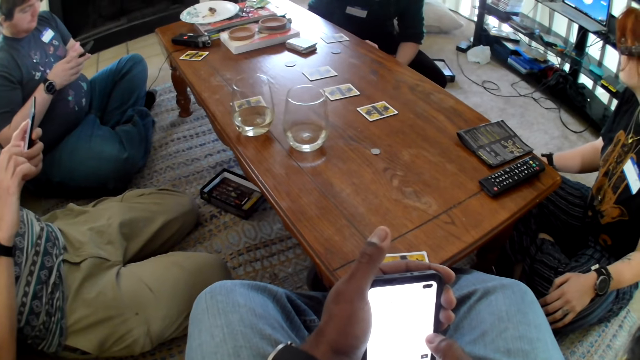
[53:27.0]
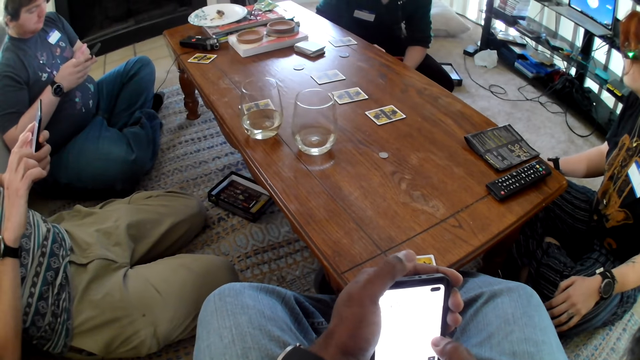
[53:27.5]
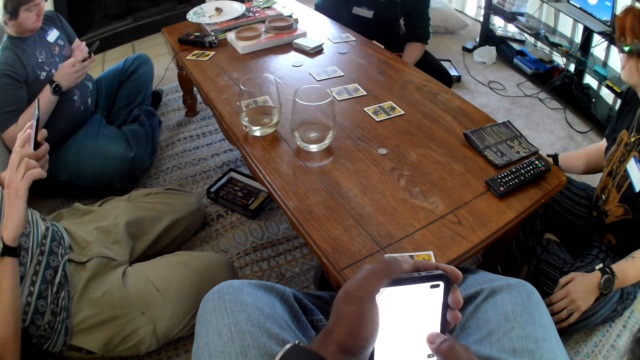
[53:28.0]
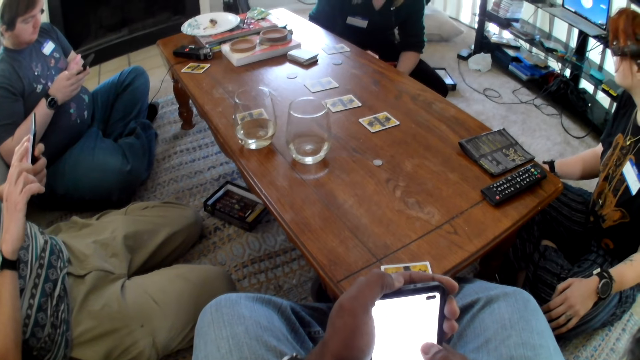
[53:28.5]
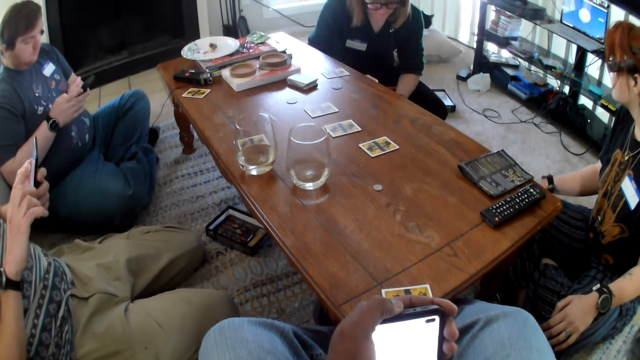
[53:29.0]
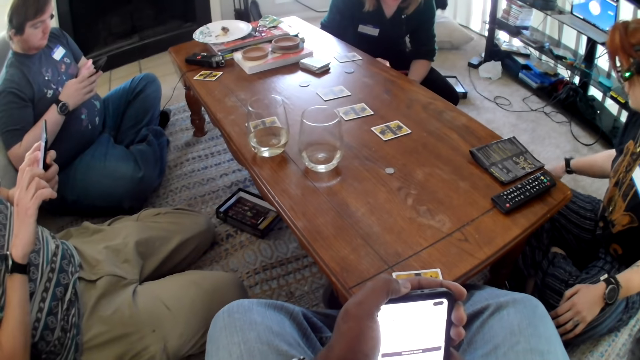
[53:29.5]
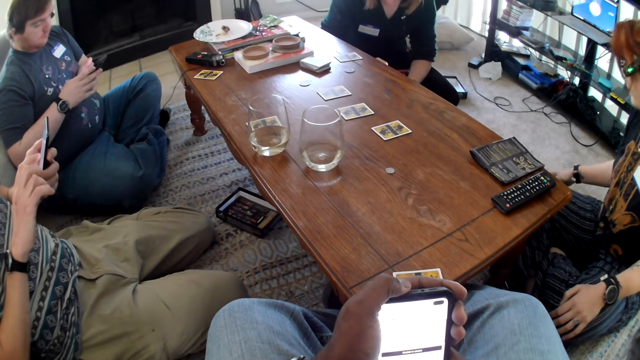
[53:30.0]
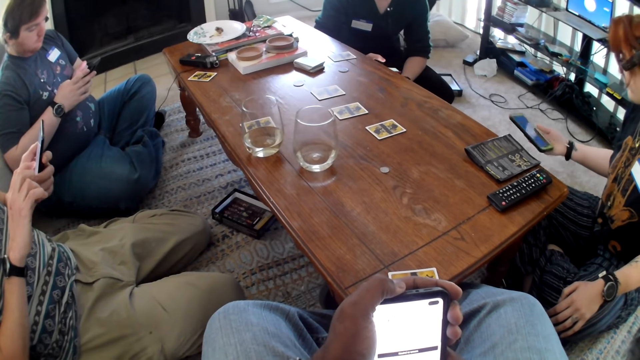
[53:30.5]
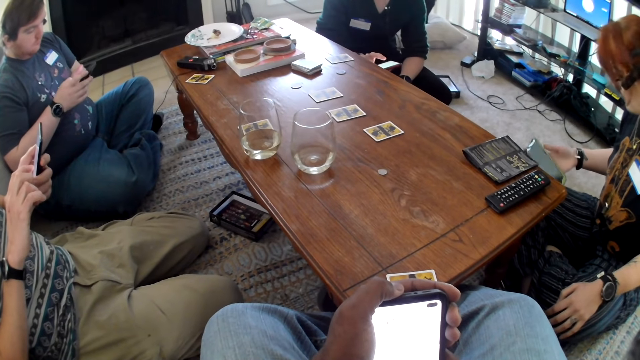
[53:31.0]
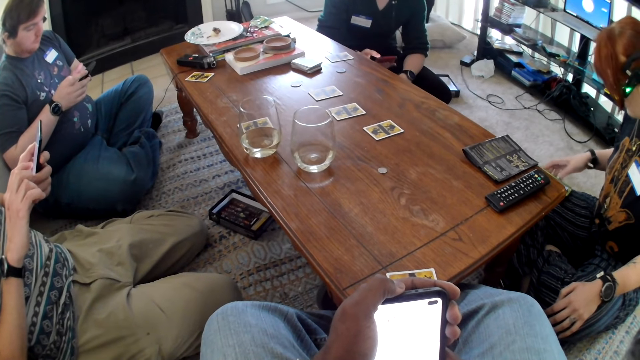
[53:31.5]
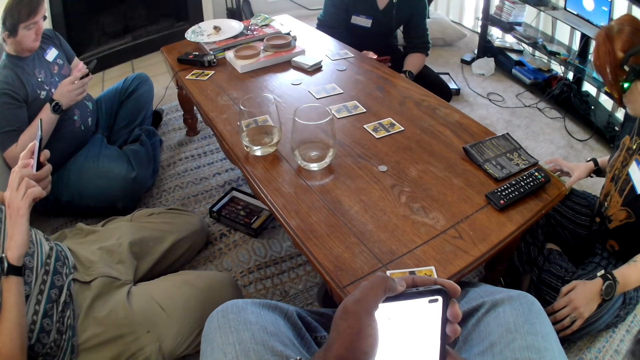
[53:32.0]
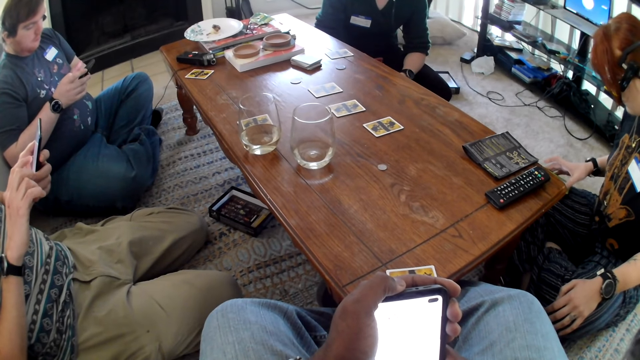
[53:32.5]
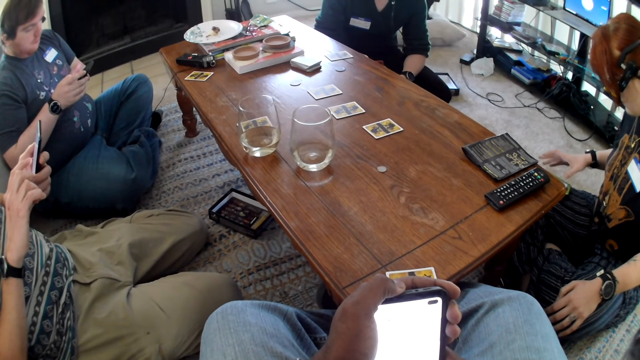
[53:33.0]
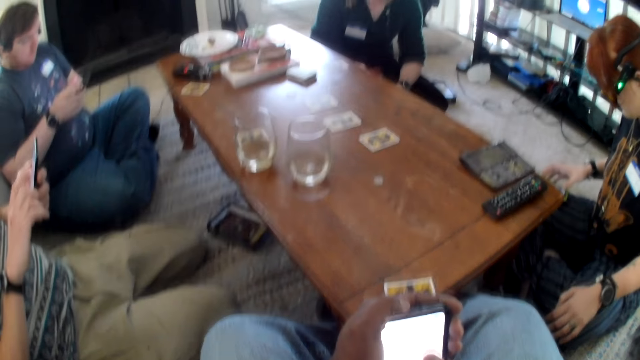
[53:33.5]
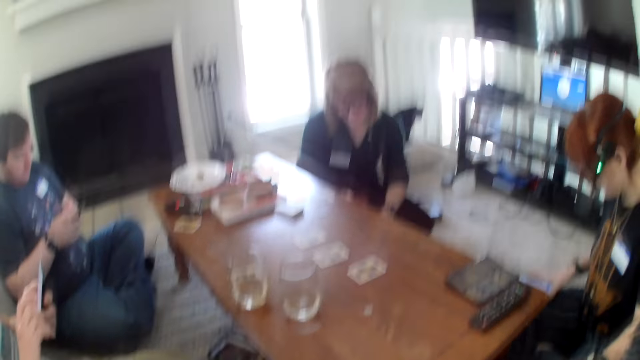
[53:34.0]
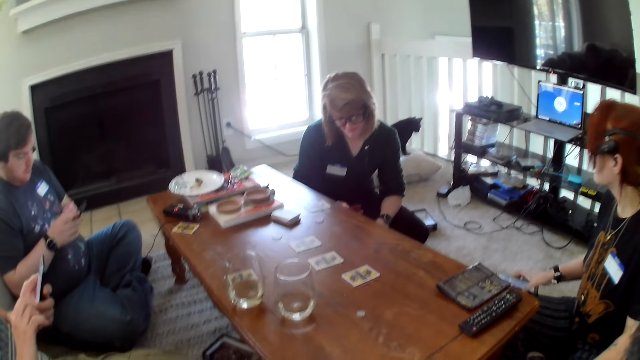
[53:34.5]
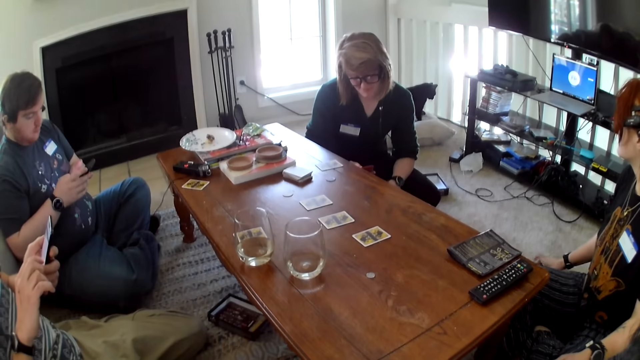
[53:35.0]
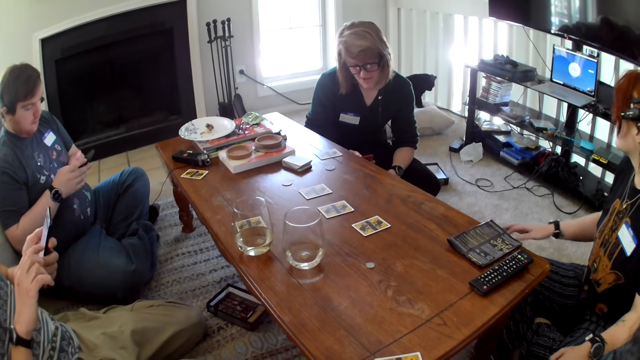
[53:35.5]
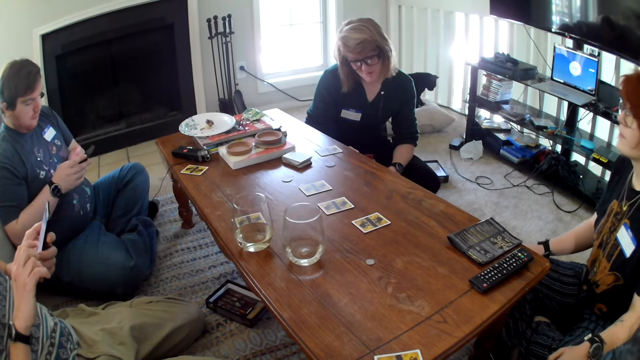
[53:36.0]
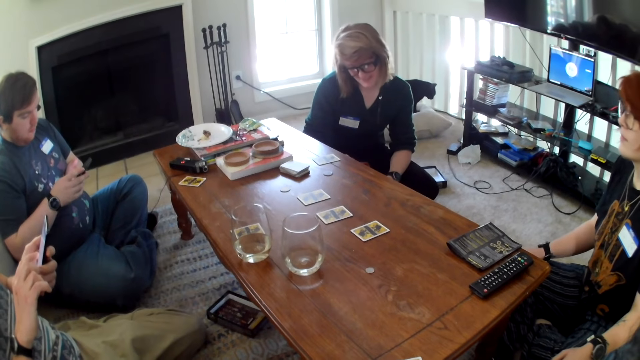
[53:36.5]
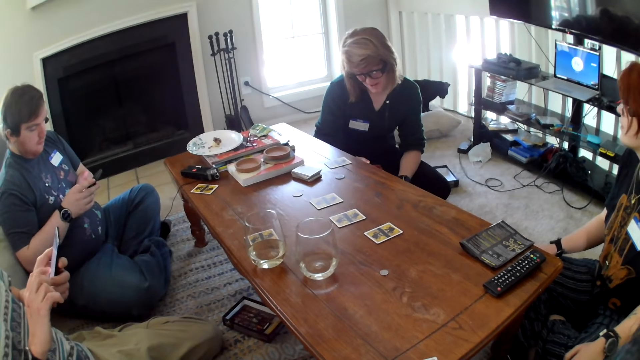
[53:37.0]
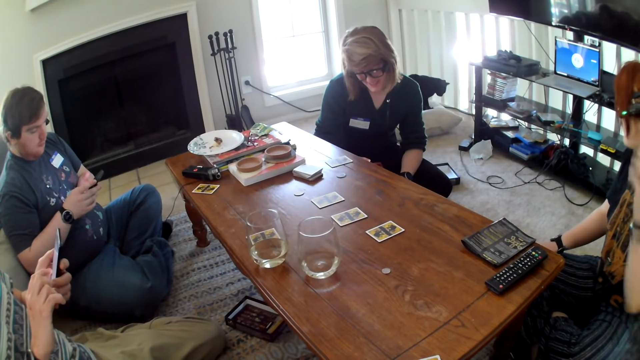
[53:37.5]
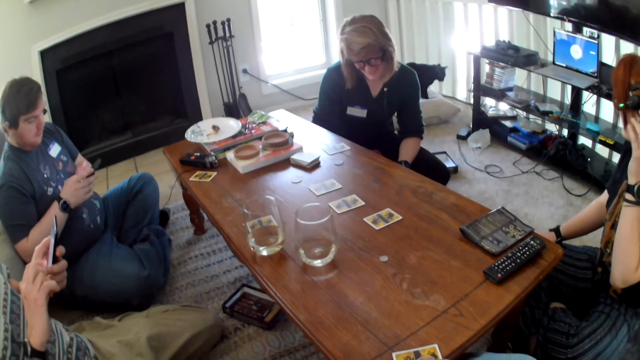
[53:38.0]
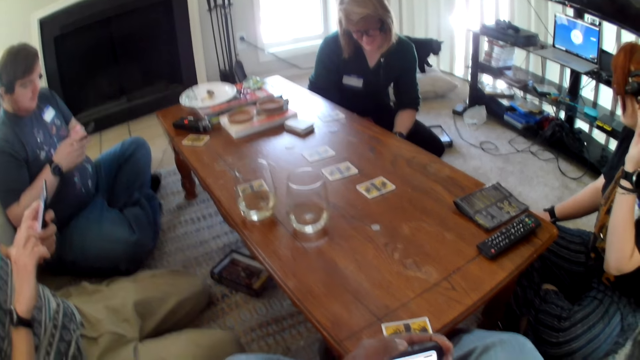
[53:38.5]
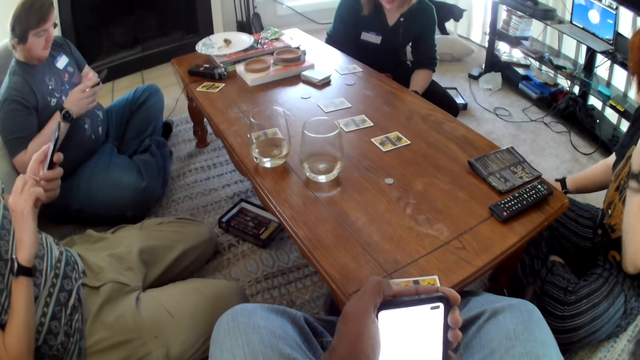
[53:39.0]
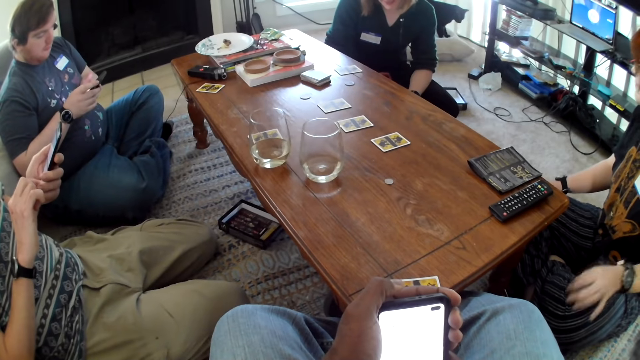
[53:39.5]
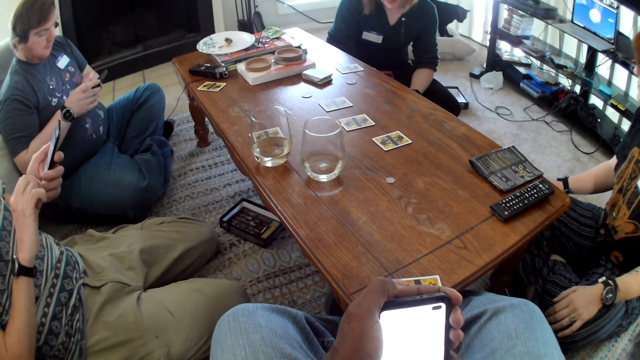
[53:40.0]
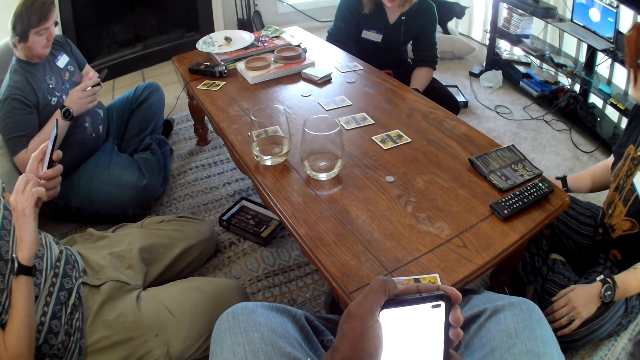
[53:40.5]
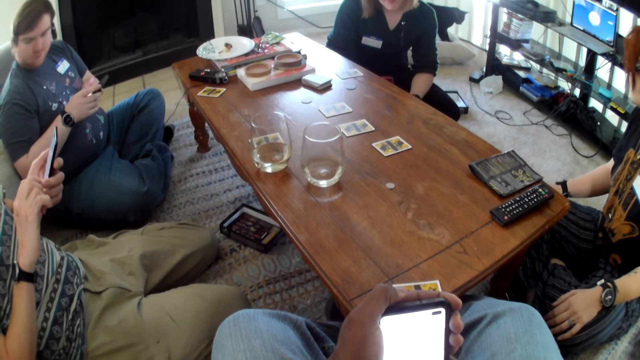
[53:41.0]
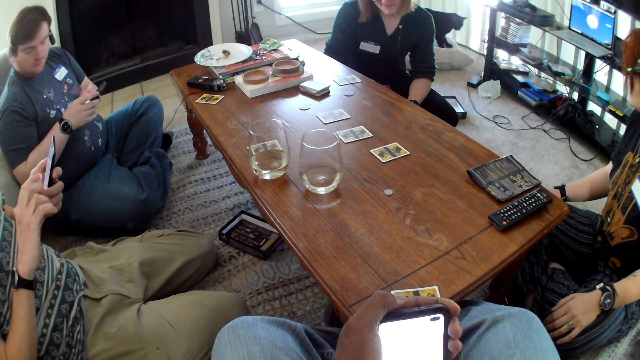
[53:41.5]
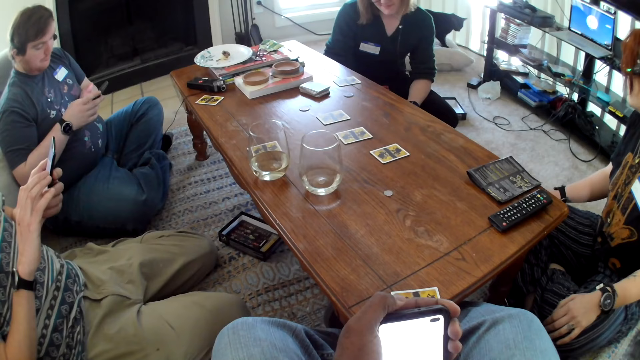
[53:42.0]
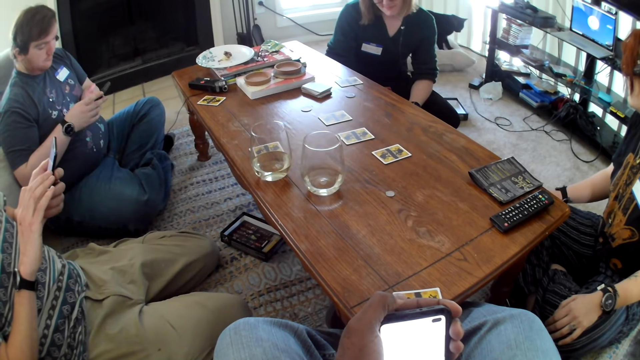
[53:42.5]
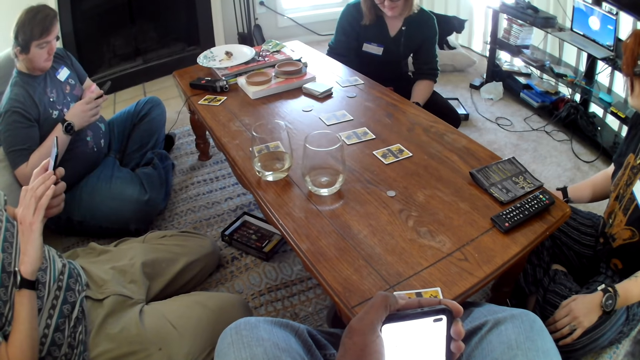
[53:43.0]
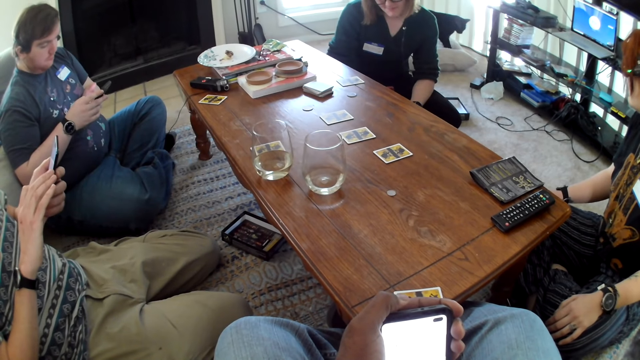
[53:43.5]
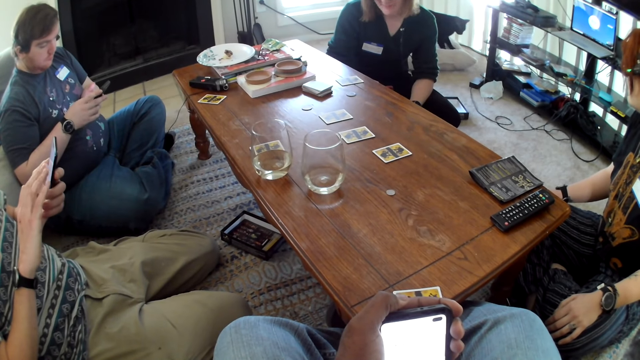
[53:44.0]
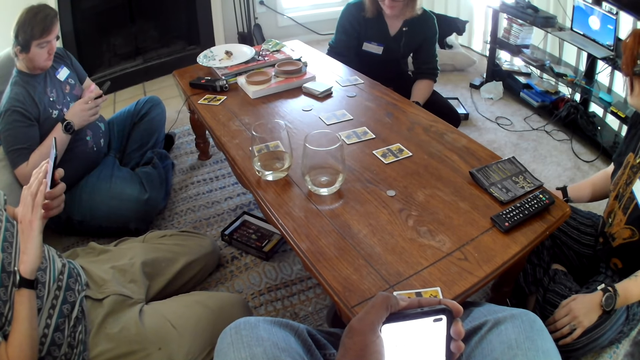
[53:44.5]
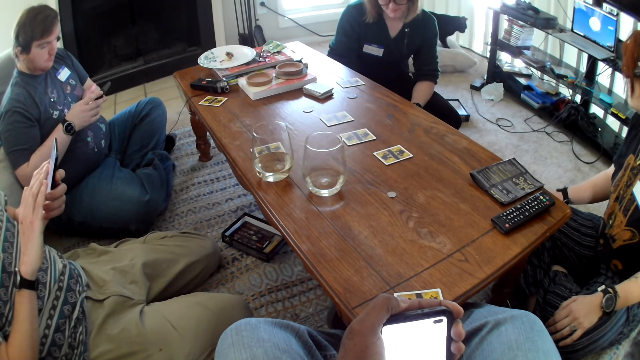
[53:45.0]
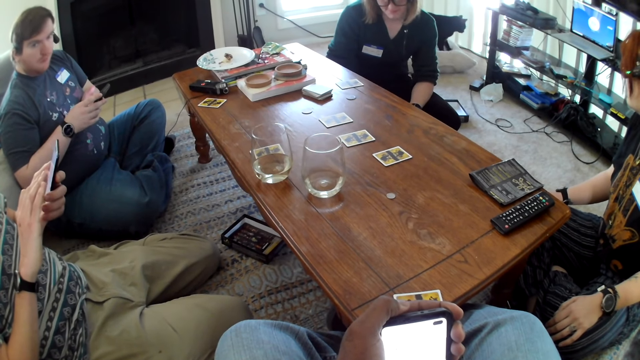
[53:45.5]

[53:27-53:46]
A person picks up a phone, uses the phone and places down the phone. The camera wearer uses the phone.

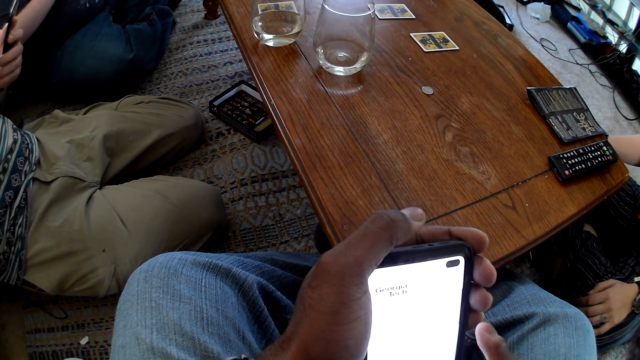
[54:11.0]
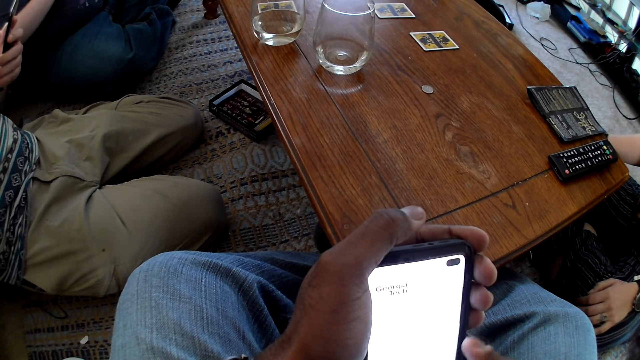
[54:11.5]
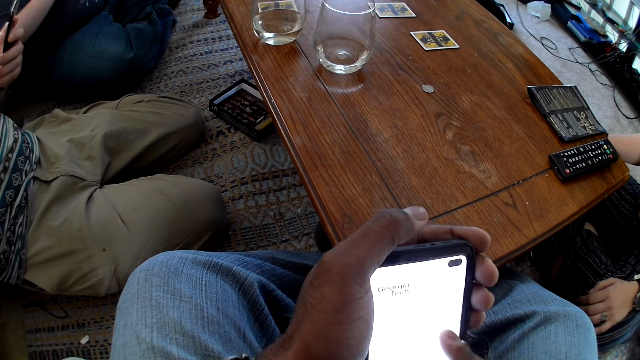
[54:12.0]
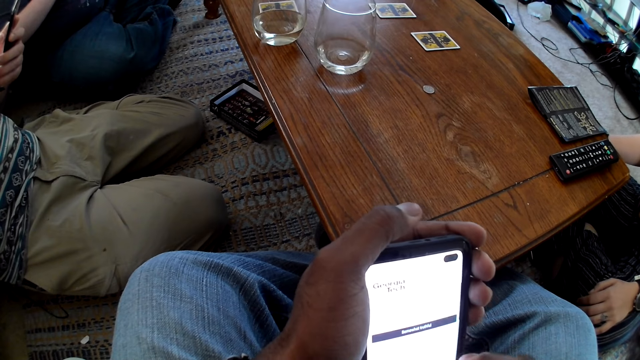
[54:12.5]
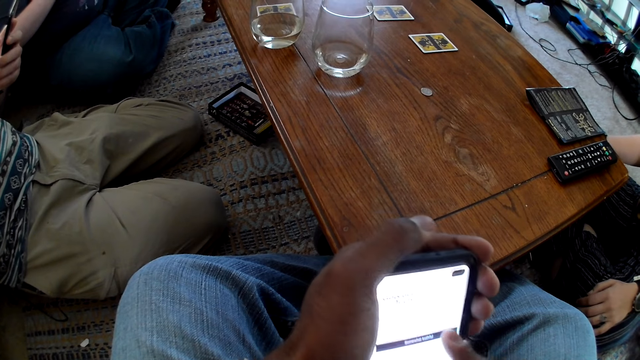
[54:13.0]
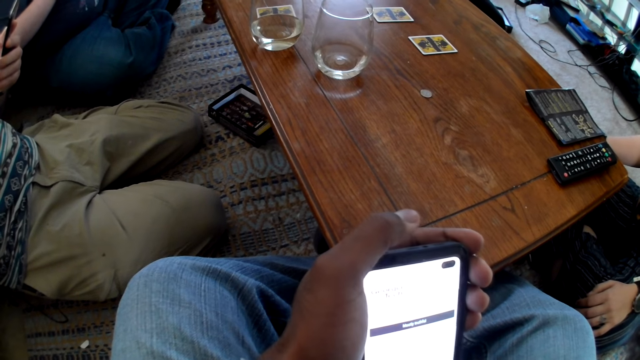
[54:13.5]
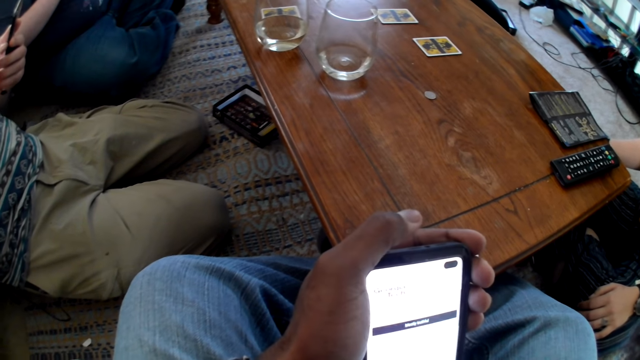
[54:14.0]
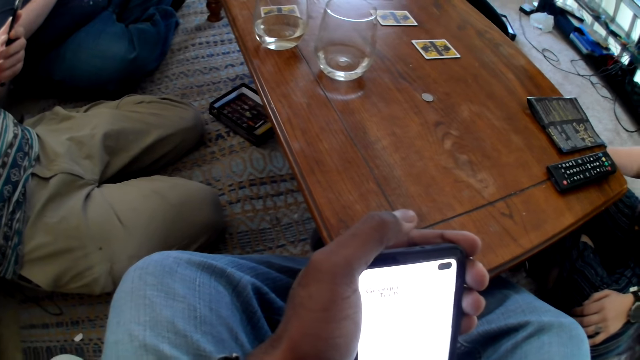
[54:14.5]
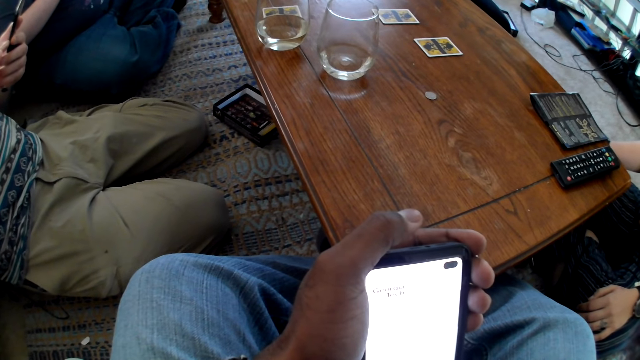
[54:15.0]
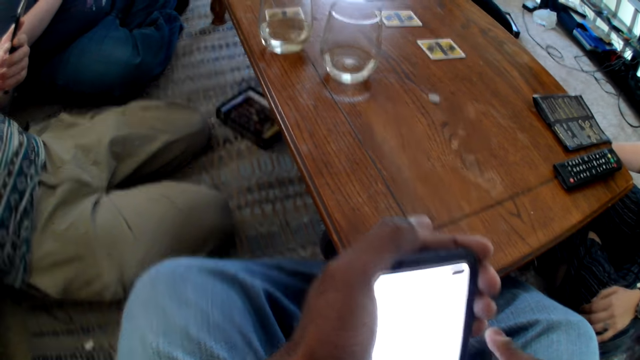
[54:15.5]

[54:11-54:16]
A woman interacts with a person.
